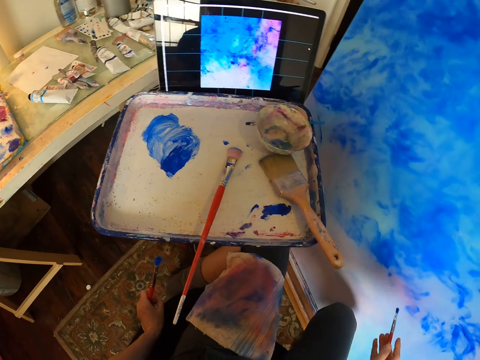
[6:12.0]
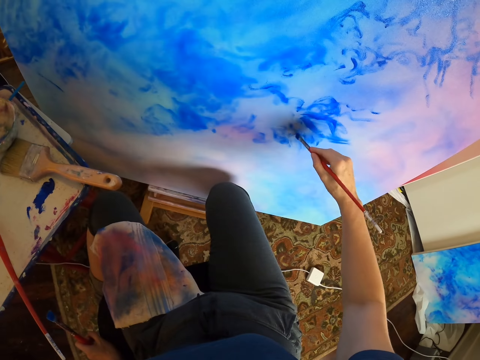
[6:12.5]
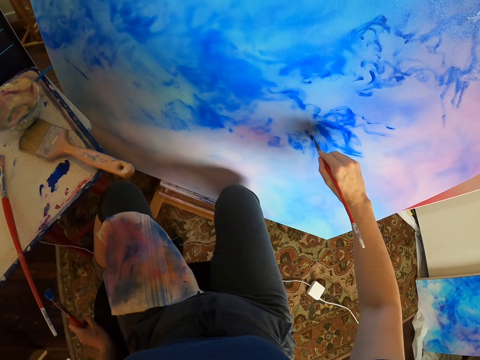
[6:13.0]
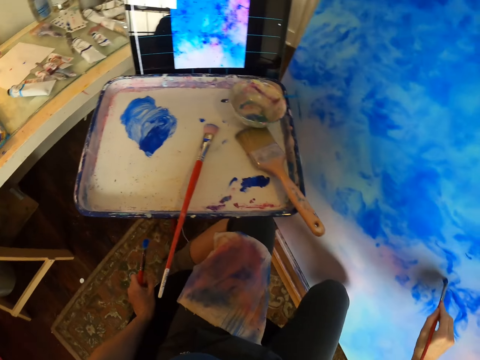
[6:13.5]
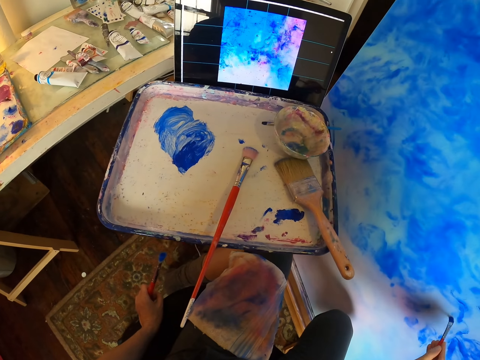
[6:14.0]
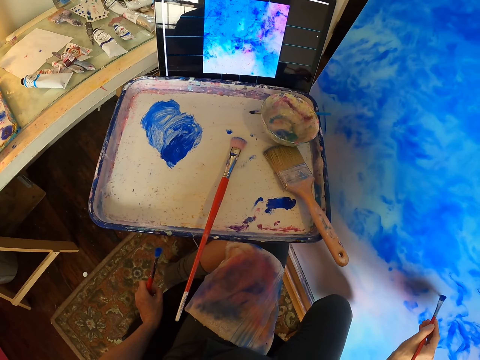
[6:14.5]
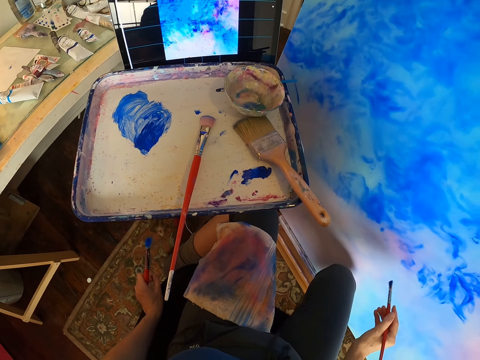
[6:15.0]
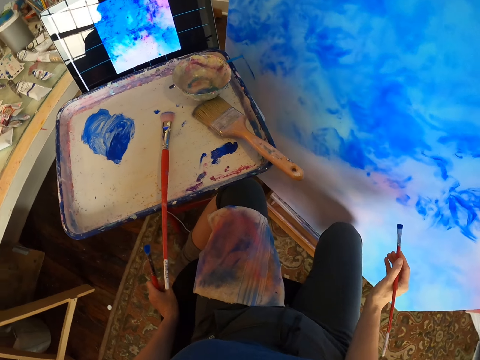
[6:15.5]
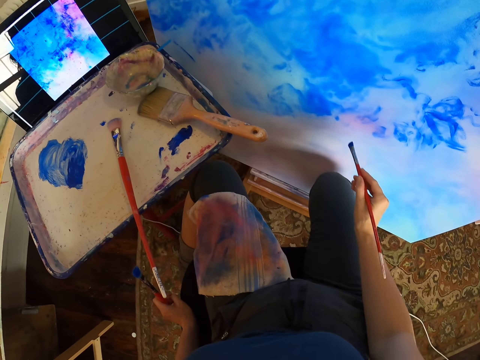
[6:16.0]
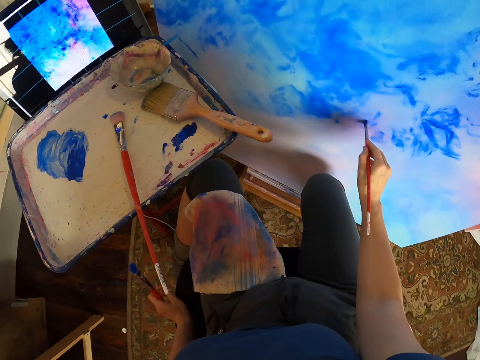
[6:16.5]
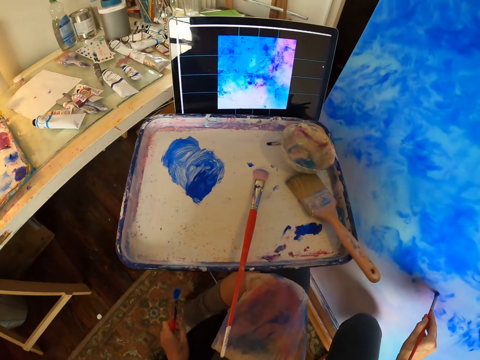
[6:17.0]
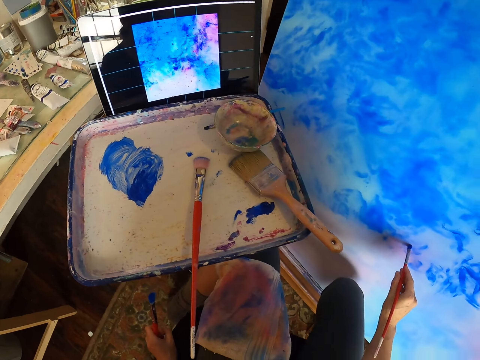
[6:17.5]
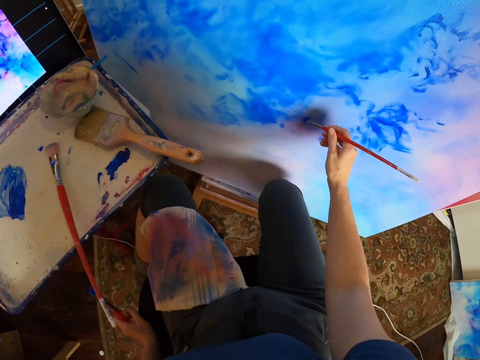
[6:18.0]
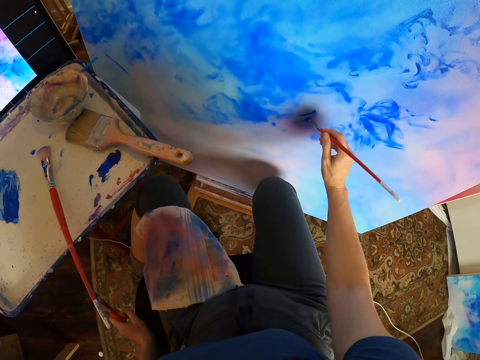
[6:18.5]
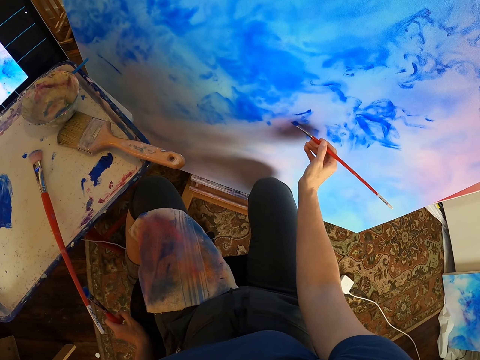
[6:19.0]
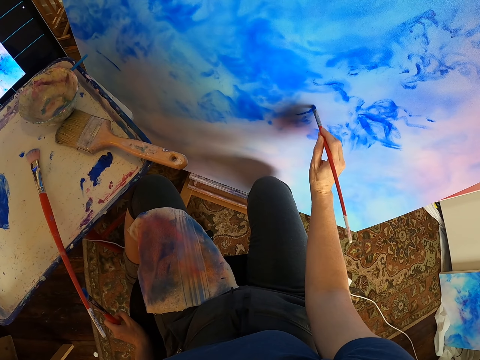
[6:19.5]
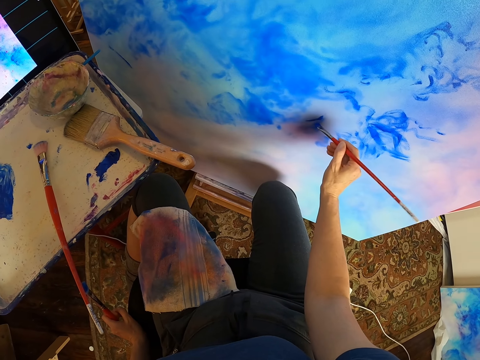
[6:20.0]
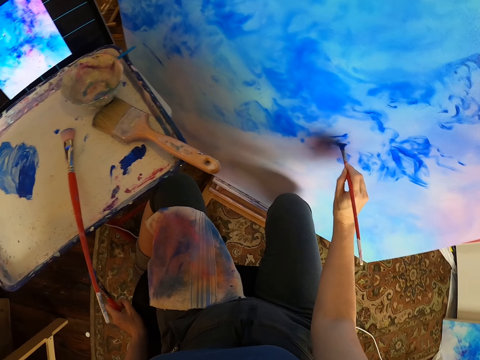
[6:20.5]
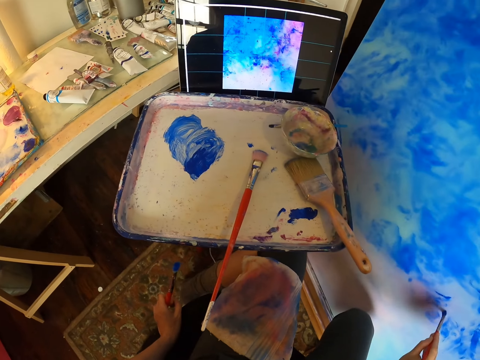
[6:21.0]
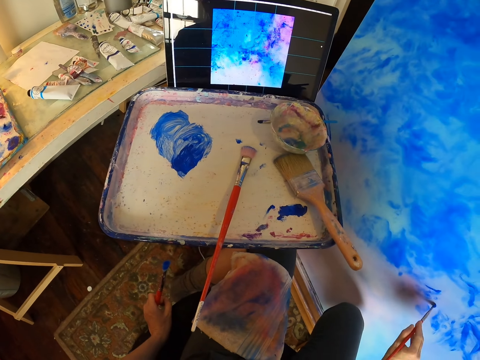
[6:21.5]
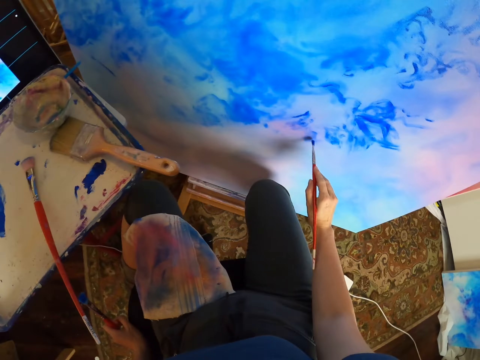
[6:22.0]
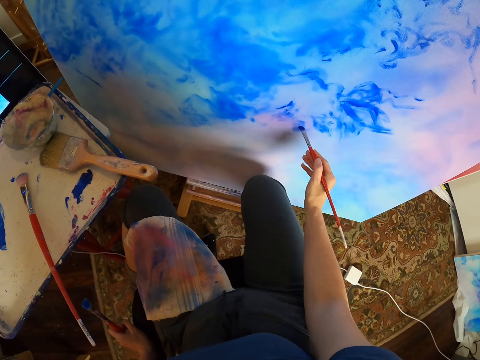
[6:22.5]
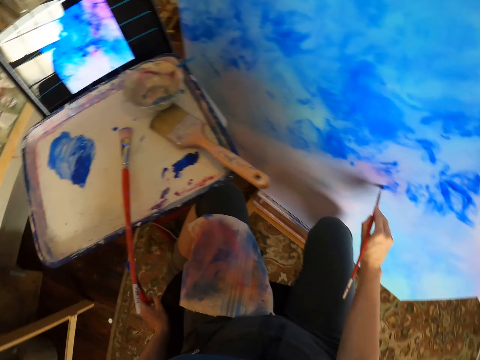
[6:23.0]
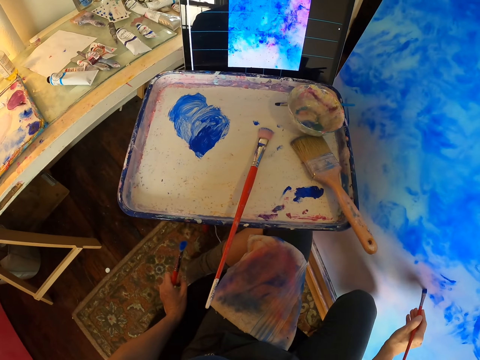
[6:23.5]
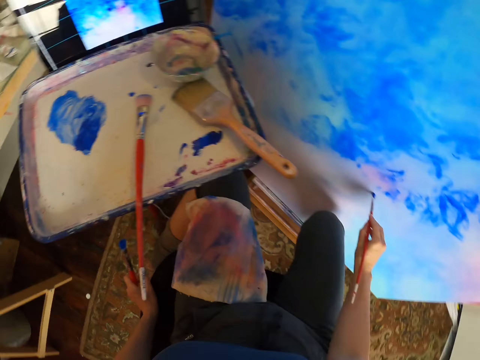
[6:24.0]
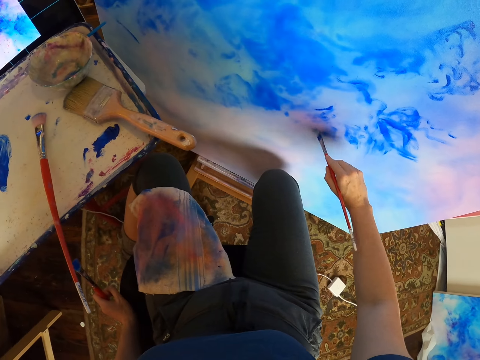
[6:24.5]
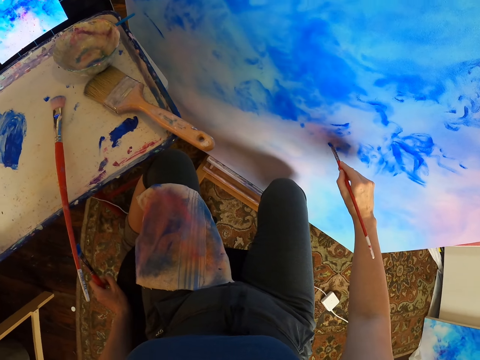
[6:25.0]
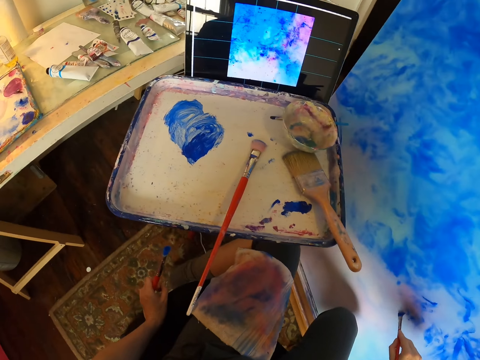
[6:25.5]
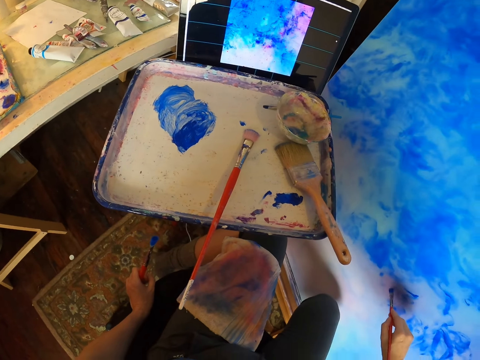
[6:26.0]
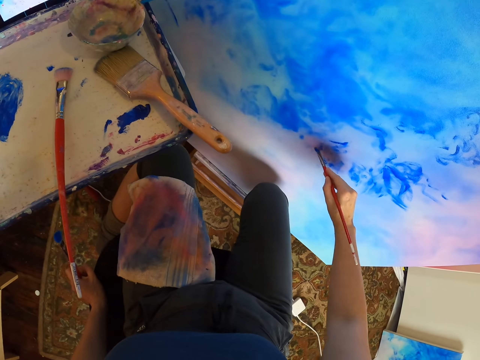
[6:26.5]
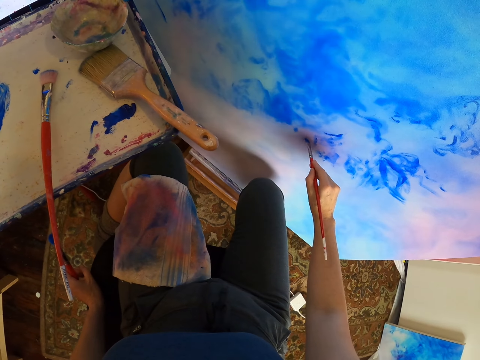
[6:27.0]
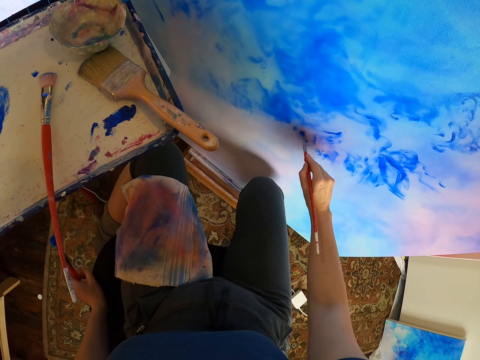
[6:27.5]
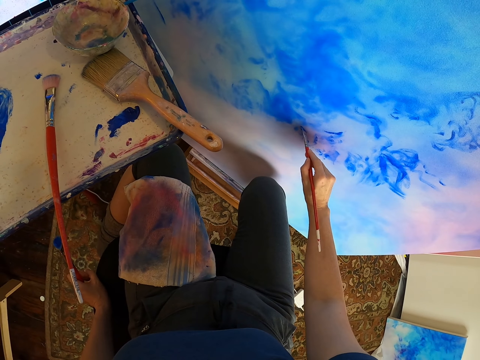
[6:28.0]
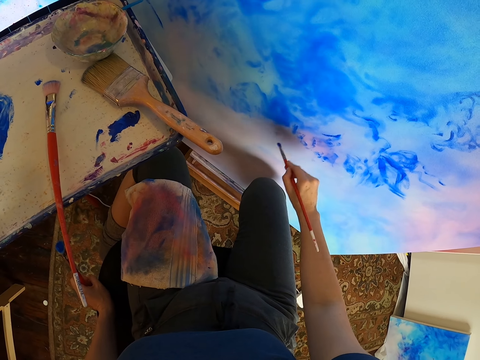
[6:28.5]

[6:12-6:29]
The camera wearer stares at the laptop. They paint the painting with the brush.

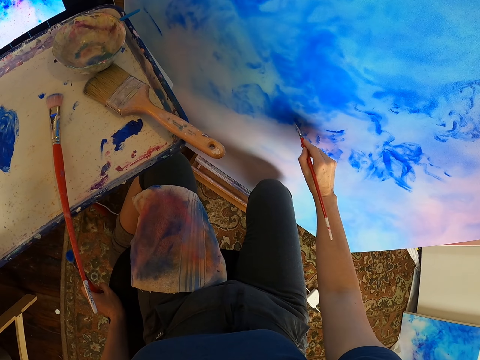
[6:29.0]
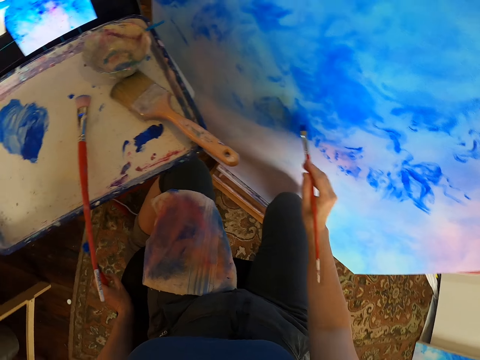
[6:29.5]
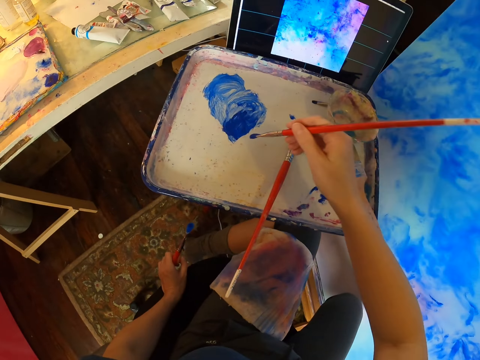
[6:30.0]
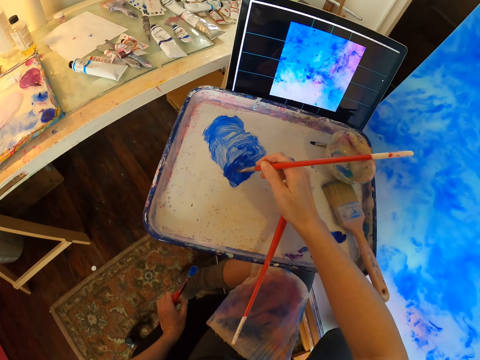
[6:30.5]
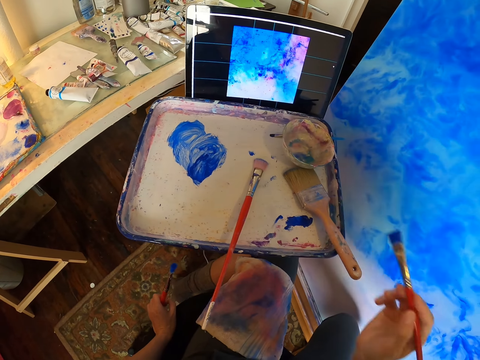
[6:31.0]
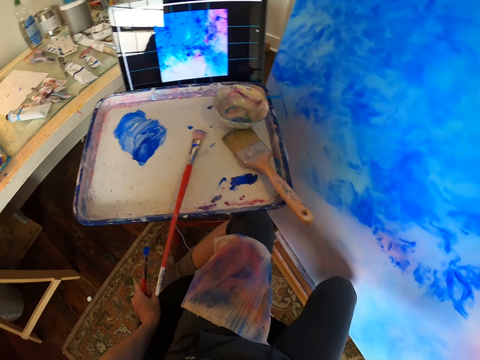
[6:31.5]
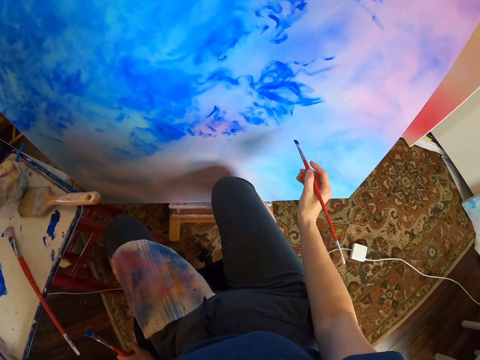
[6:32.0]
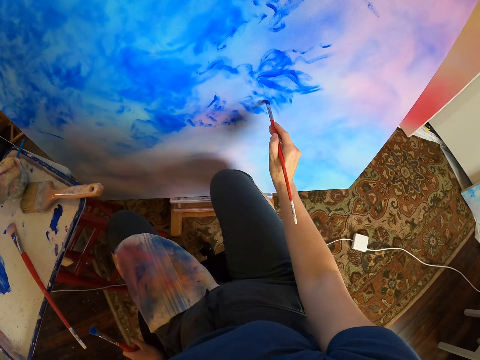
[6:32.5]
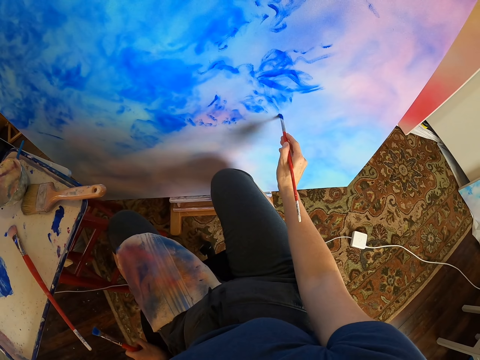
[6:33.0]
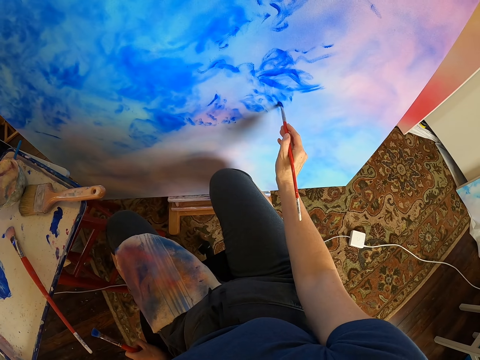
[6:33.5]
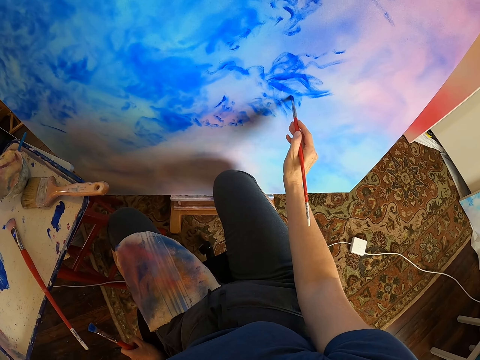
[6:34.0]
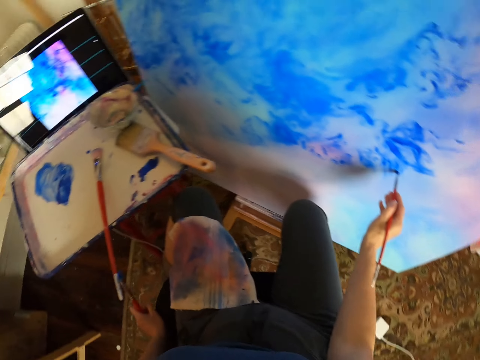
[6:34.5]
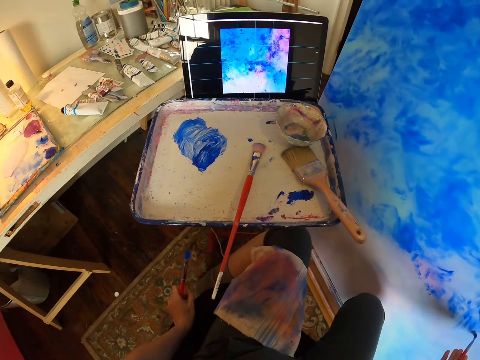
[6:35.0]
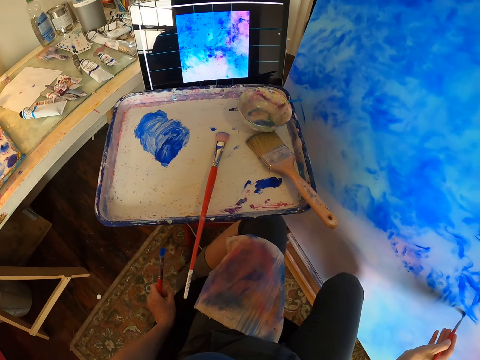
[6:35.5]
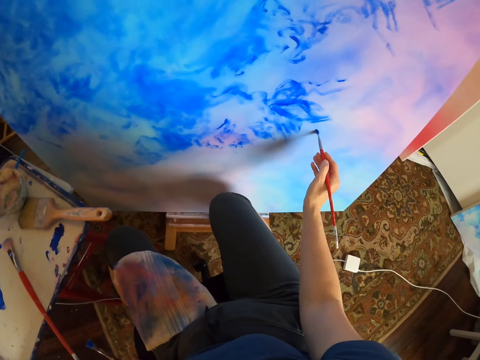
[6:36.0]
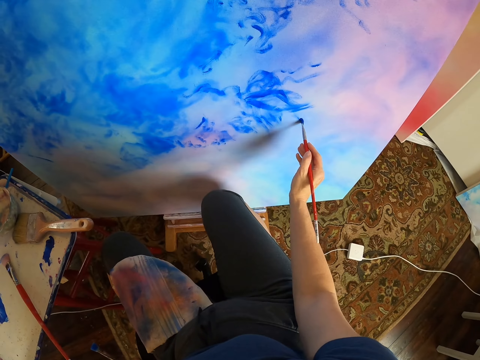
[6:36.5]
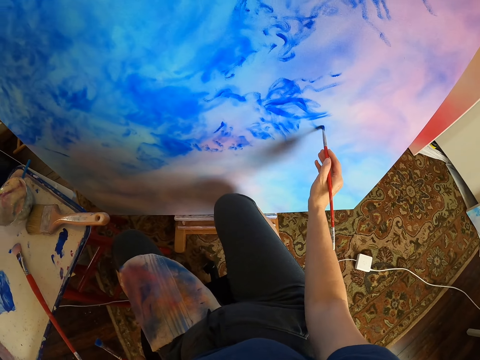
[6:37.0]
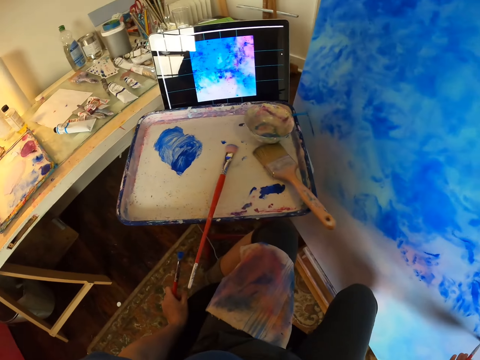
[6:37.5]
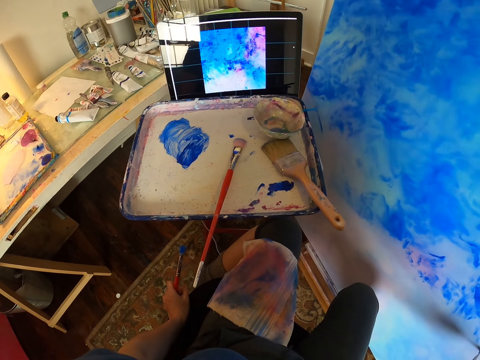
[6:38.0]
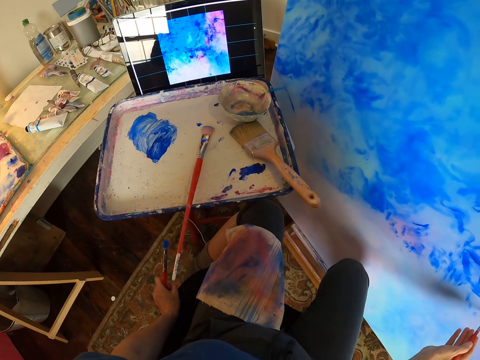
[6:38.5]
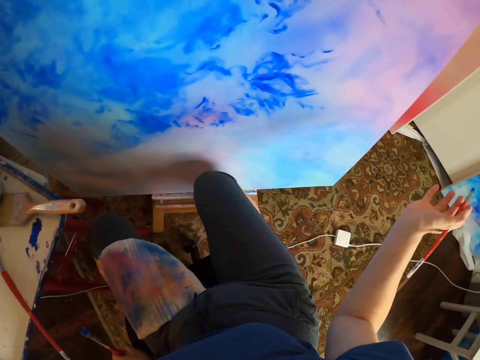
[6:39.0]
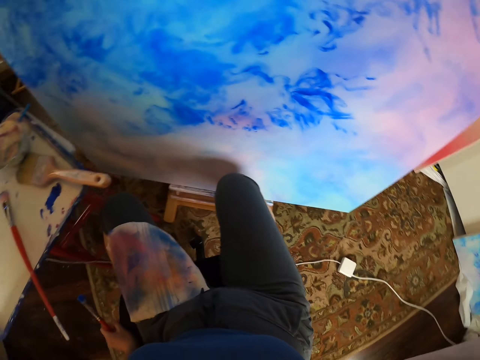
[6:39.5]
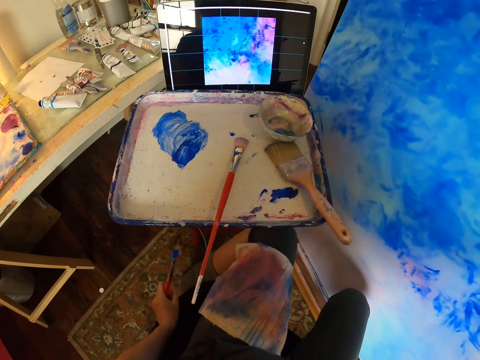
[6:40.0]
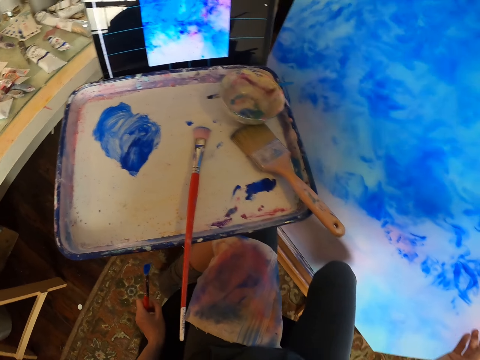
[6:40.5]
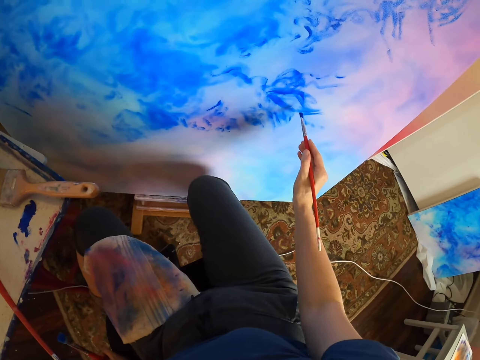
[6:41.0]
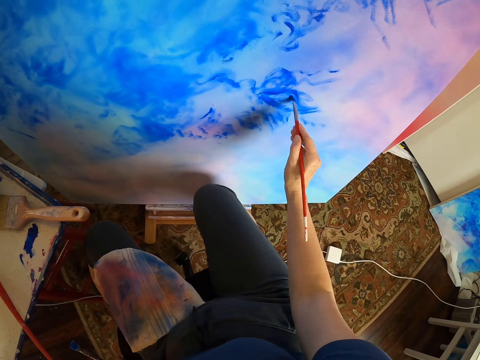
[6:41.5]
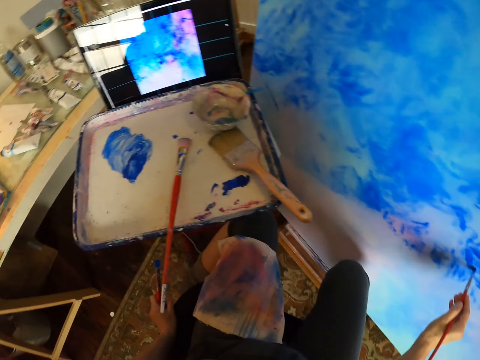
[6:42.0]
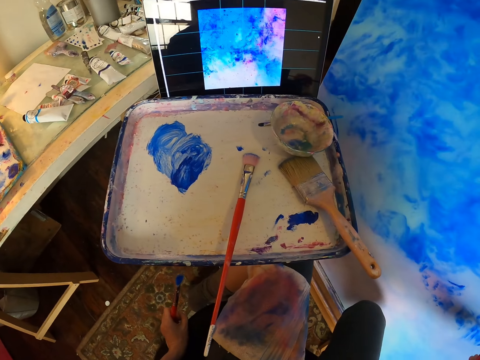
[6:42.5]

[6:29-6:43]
The camera wearer picks the paint with a paint brush. They rub the brush on the paint. They paint a canvas with the paint brush.
